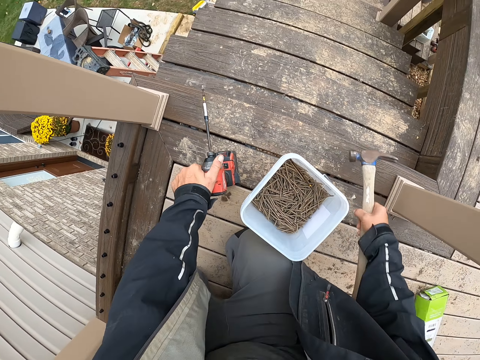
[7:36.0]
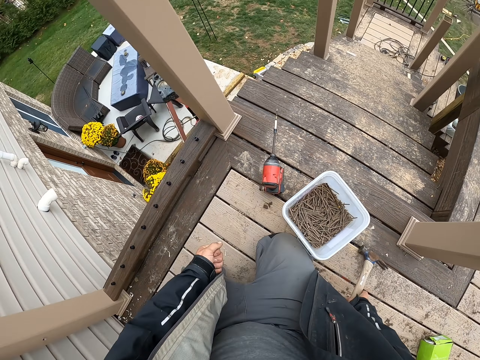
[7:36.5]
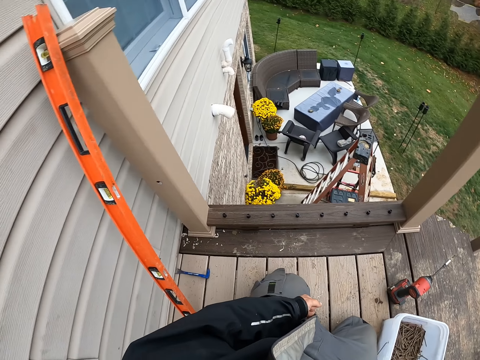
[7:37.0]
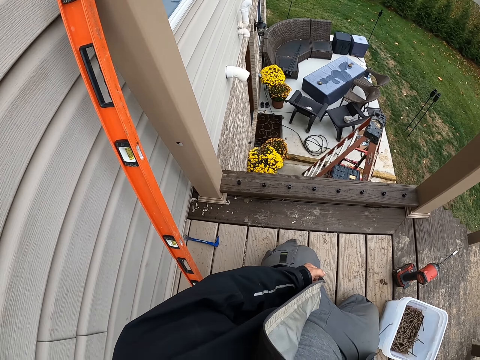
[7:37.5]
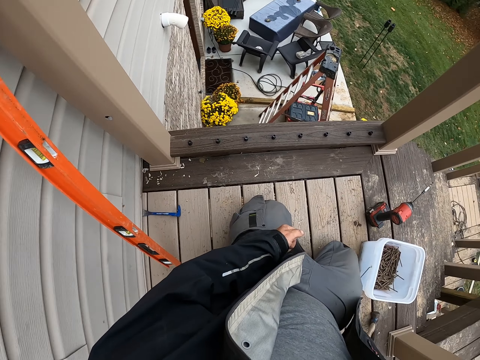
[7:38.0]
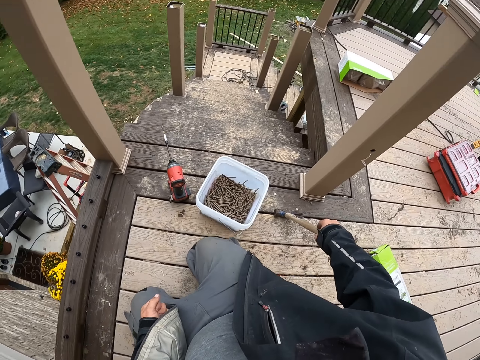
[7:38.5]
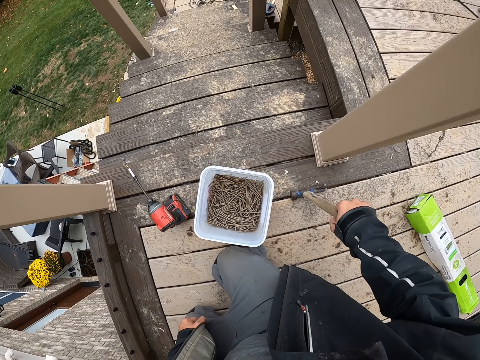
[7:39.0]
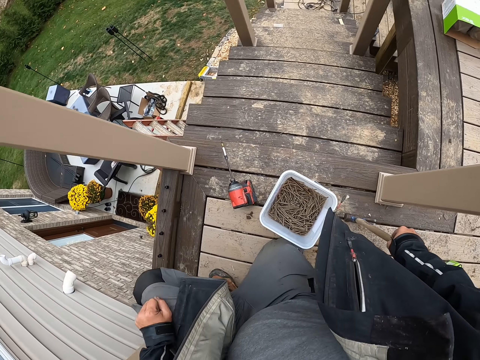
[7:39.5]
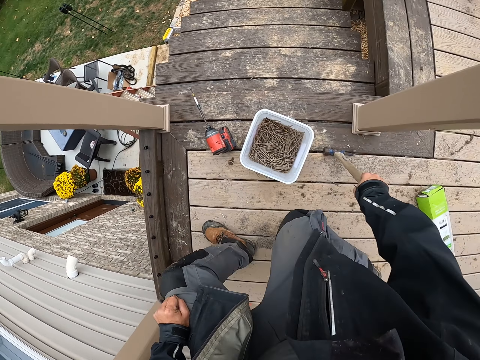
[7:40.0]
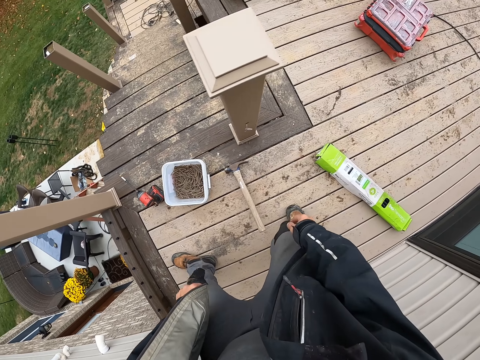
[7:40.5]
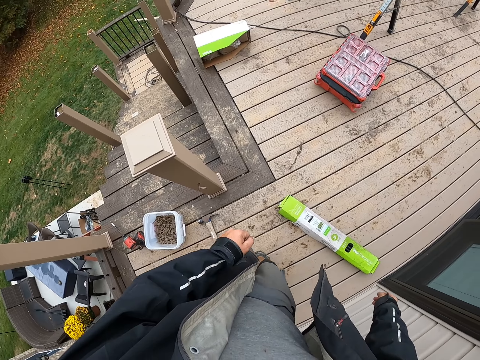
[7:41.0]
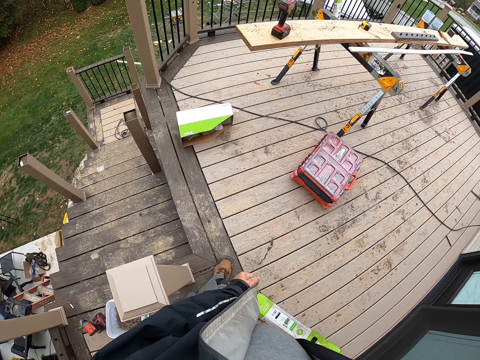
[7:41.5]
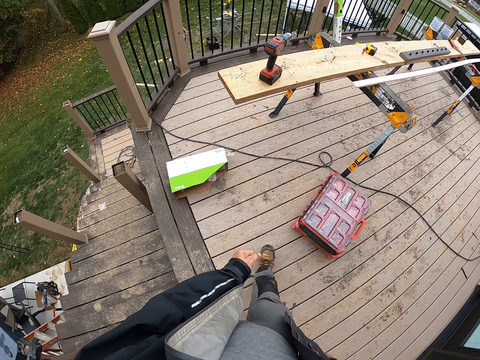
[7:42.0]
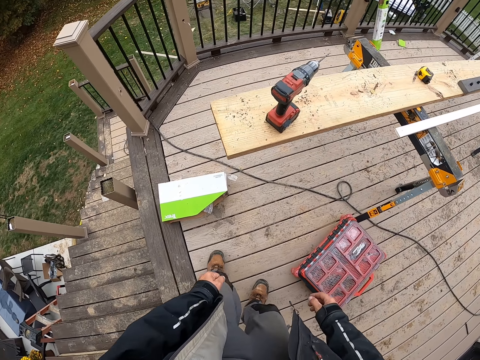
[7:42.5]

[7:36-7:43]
The camera wearer puts the hammer down. They look around. They stand up. They walk forward.

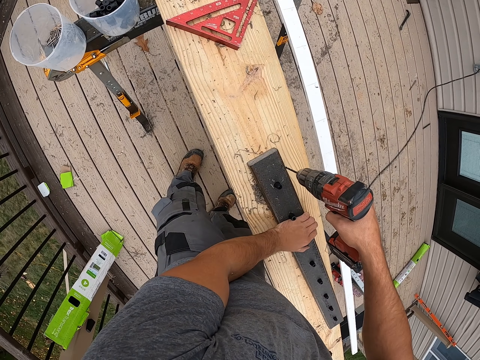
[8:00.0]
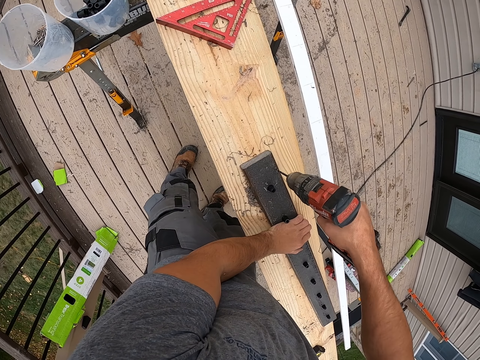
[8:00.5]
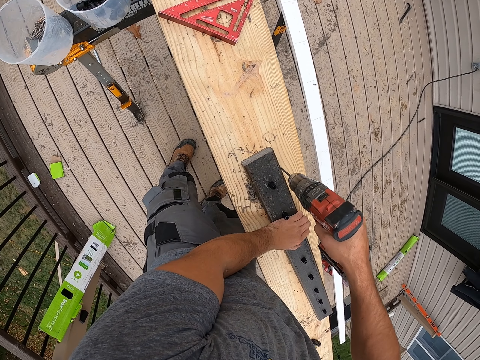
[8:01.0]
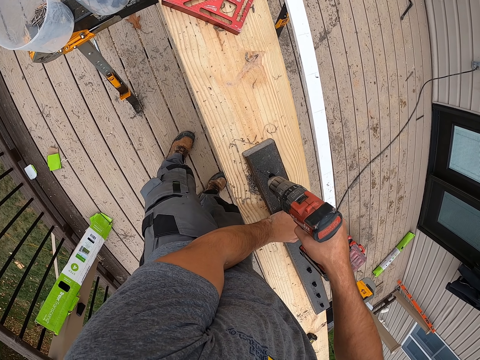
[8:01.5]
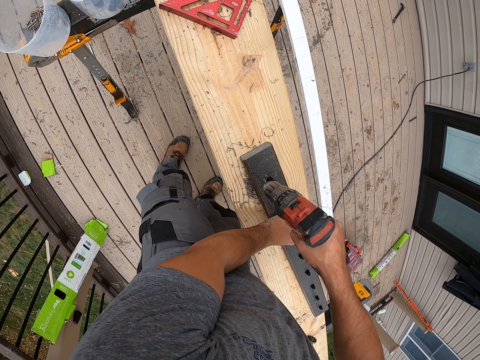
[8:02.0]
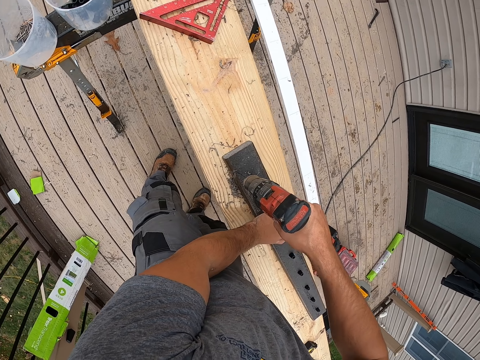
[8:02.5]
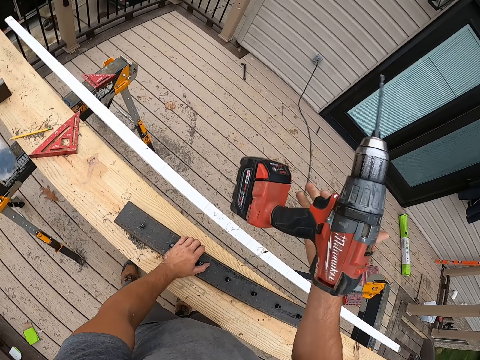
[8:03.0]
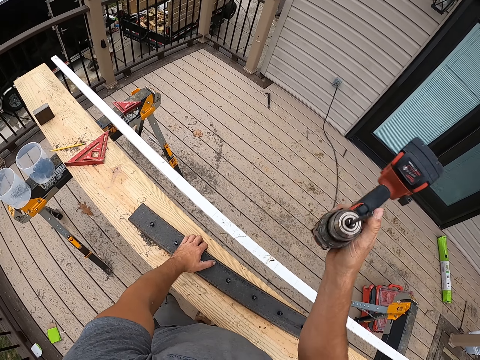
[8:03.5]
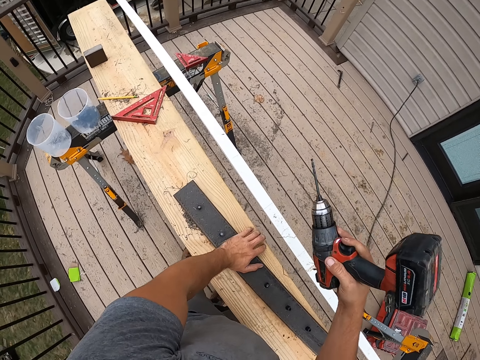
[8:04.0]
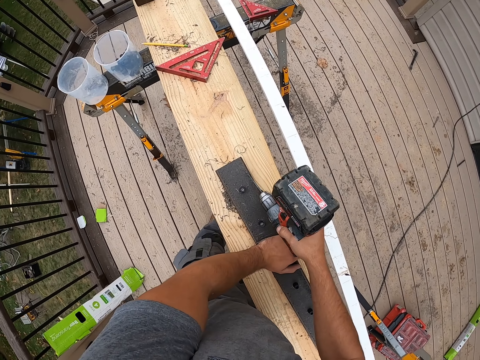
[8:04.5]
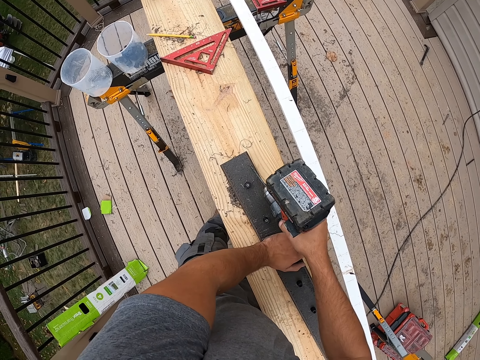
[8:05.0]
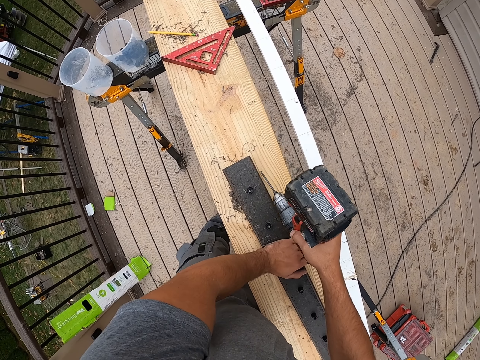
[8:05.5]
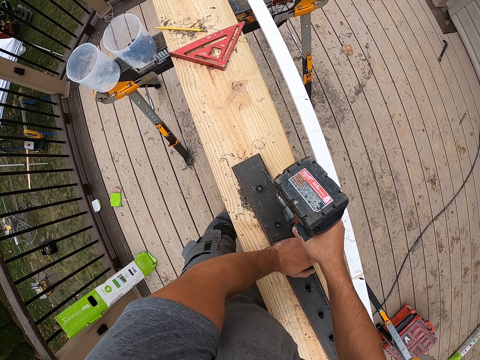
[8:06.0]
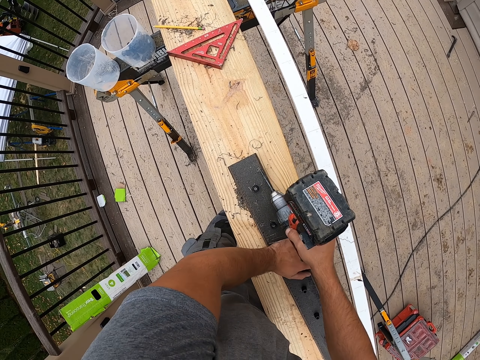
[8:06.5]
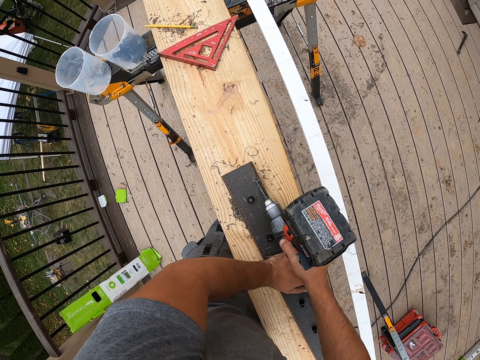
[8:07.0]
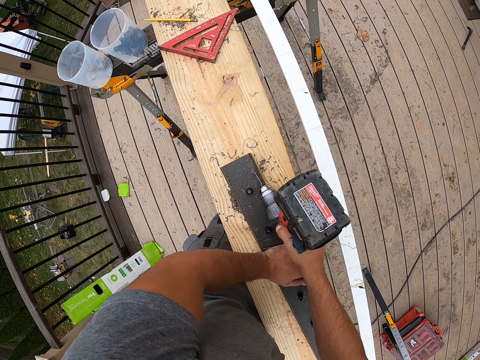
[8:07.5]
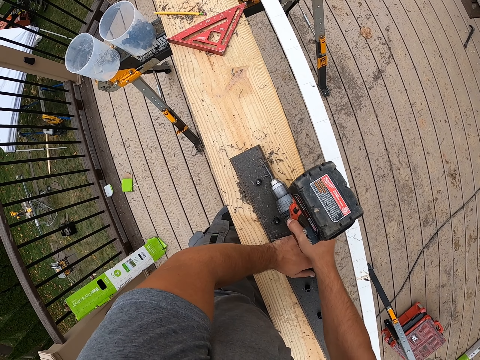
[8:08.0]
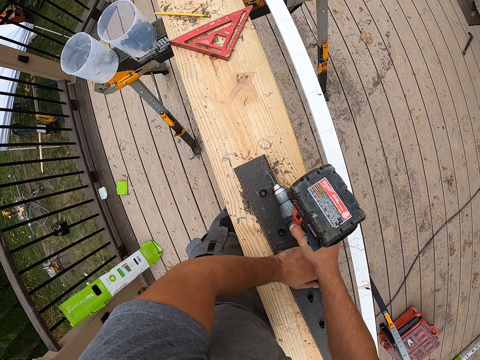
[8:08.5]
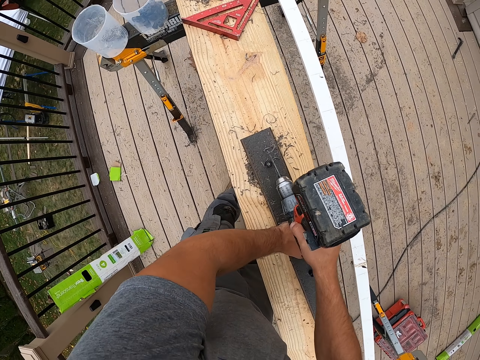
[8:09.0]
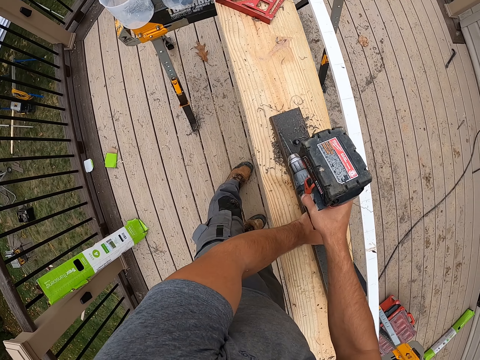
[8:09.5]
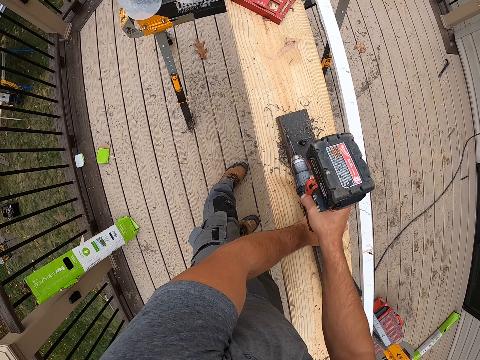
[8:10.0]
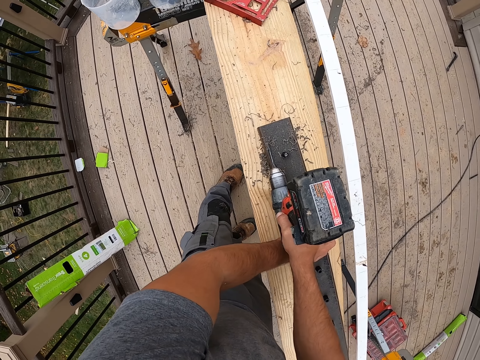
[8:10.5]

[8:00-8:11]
The camera wearer drills the rail. They hold the rail. They turn the drill. They drill the rail.

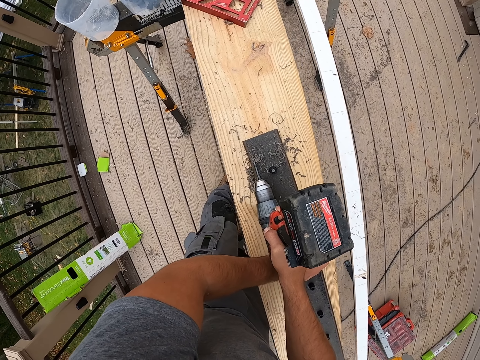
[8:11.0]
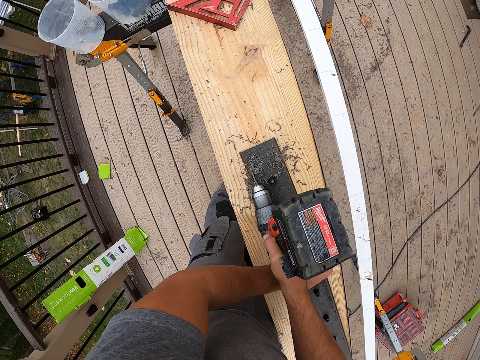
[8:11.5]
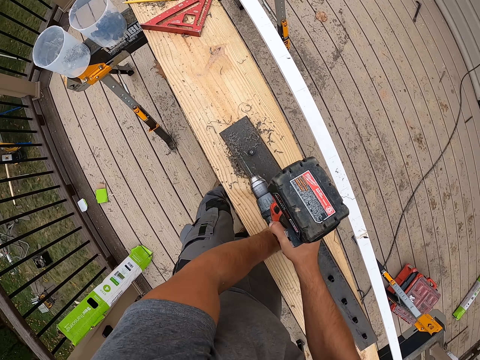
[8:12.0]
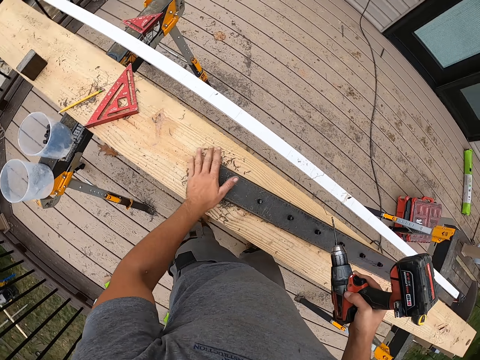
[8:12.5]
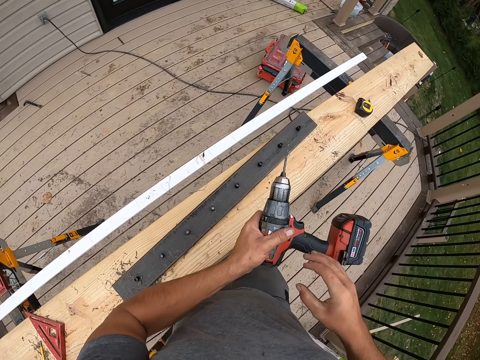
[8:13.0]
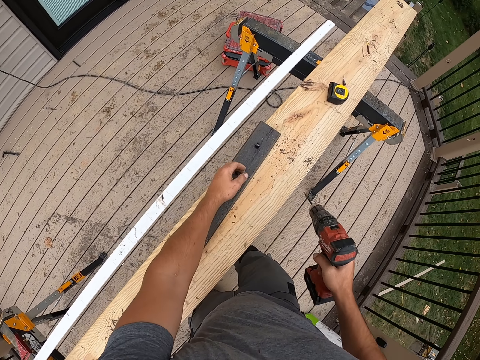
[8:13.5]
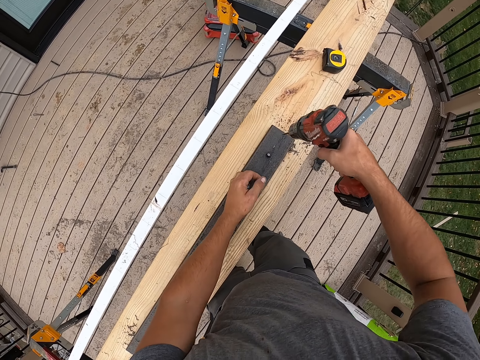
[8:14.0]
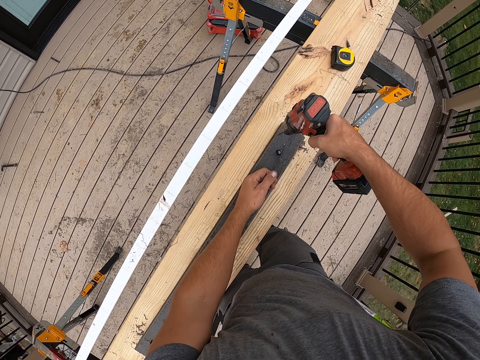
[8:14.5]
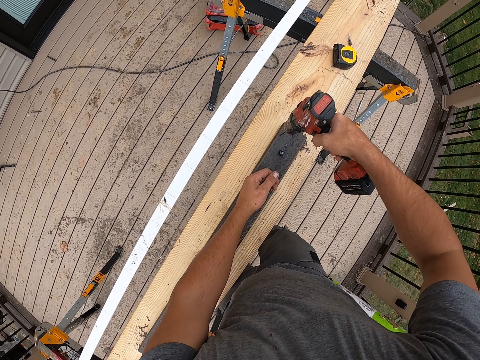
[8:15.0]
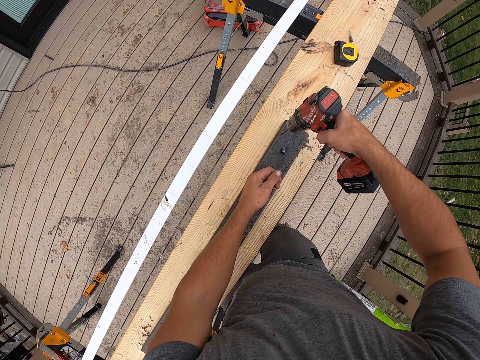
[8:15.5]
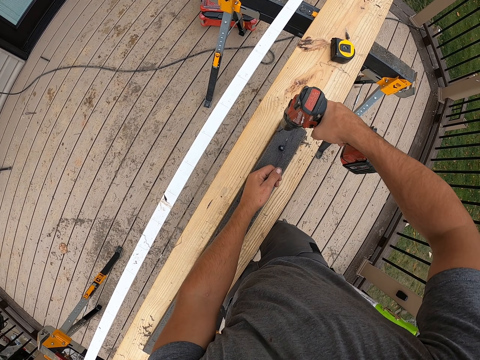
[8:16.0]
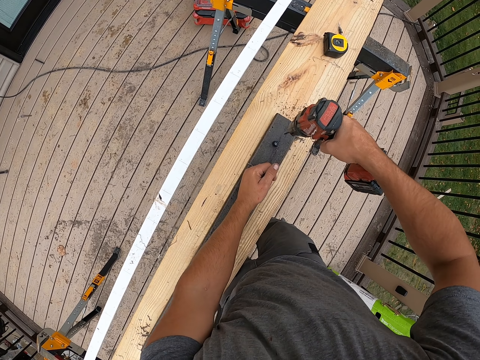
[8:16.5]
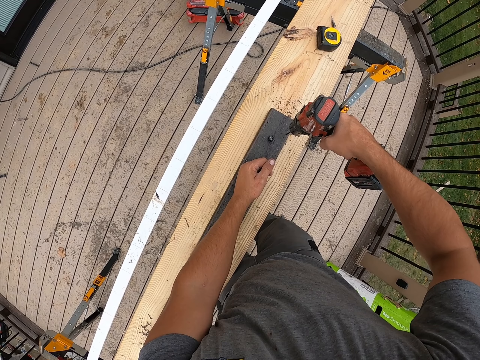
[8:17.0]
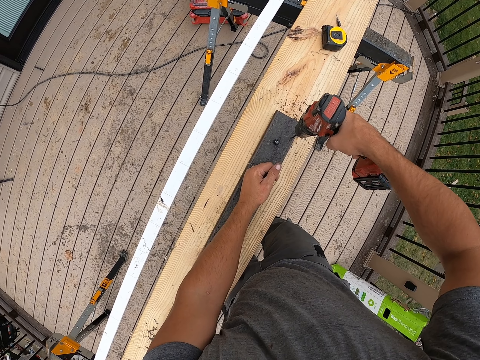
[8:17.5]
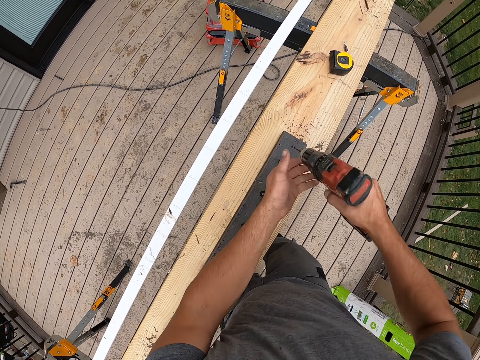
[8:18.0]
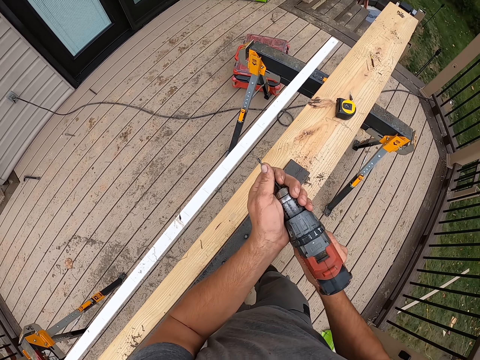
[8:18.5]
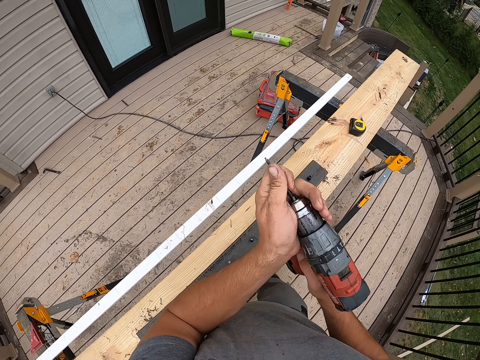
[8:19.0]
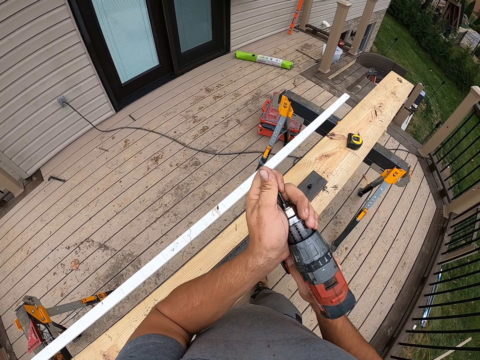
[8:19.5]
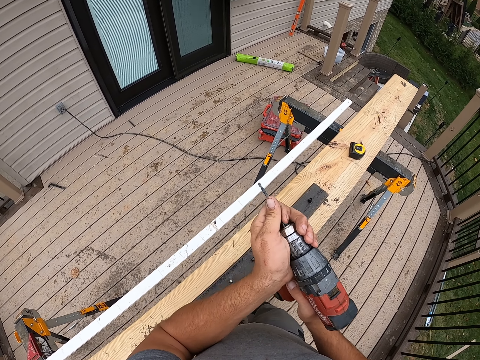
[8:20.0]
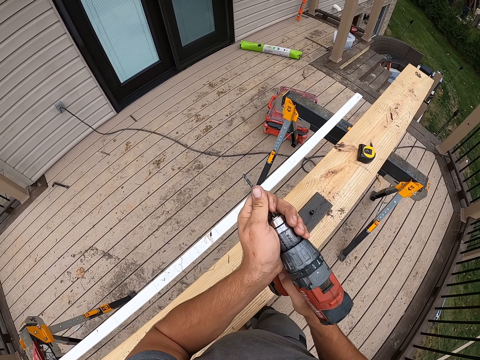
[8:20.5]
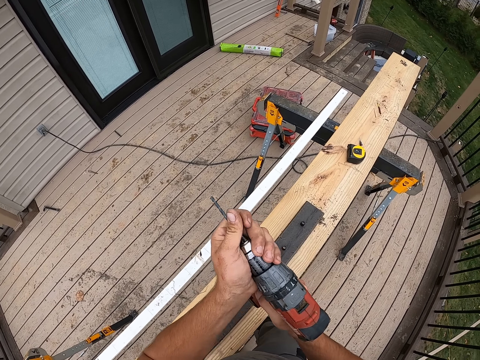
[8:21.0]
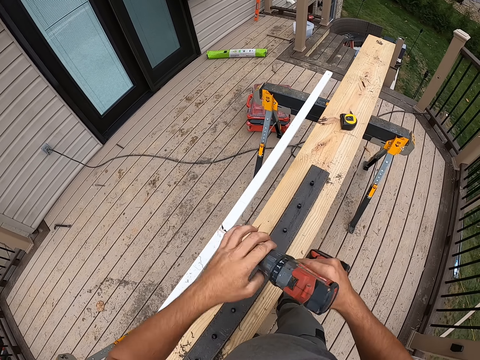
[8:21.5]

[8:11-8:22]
The camera wearer wipes the rail. They lift up the drill. They drill the rail. They hold the rail. They remove the metal tip from the soldering gun. They tighten the drill and lift up the drill.
